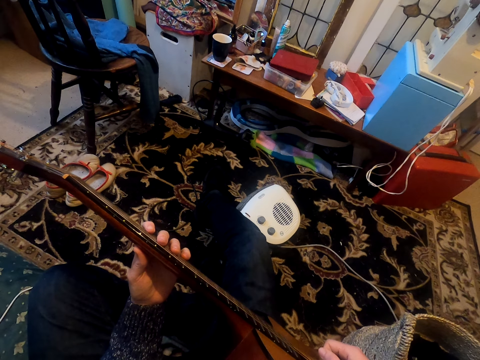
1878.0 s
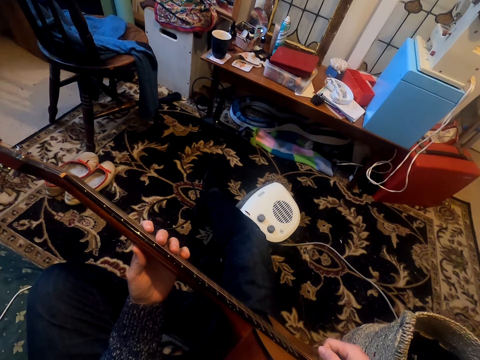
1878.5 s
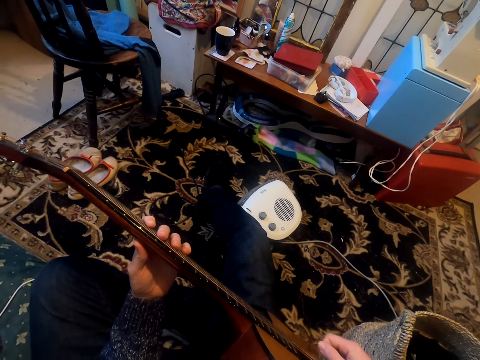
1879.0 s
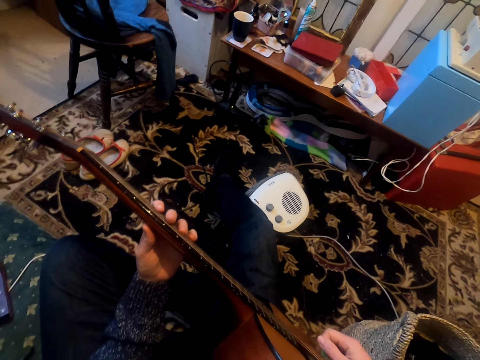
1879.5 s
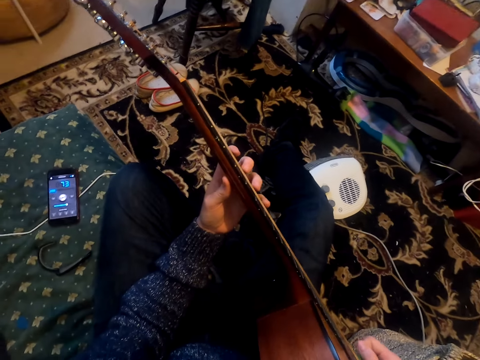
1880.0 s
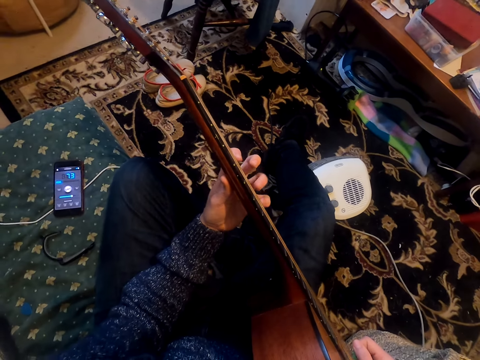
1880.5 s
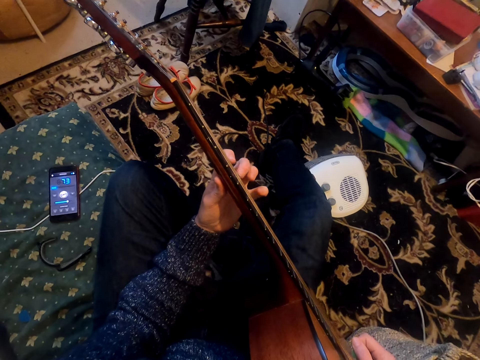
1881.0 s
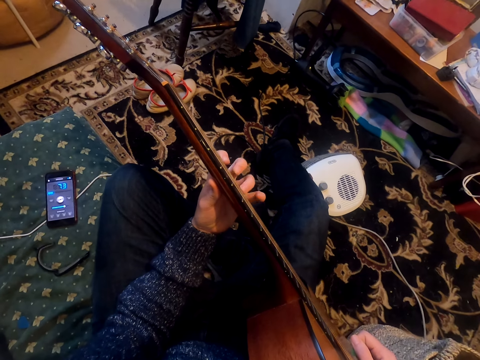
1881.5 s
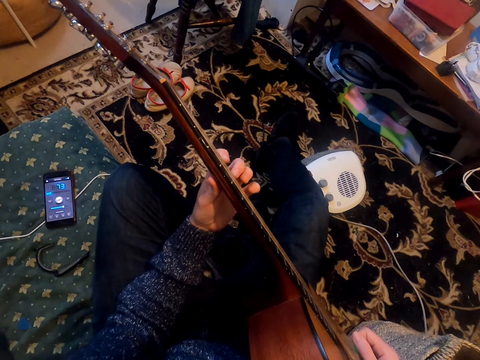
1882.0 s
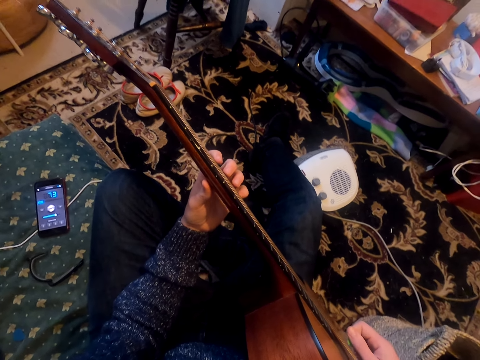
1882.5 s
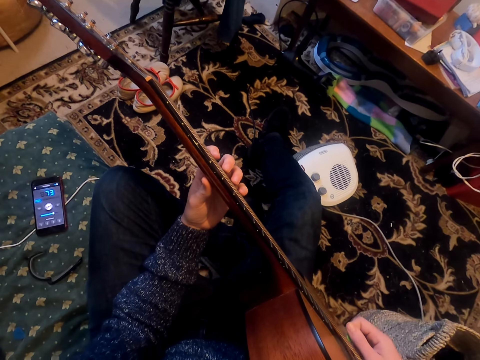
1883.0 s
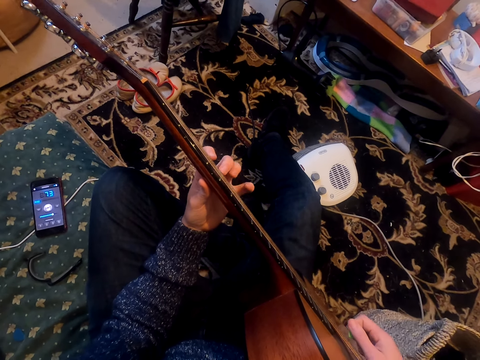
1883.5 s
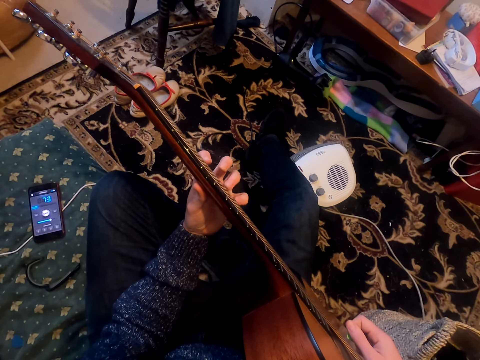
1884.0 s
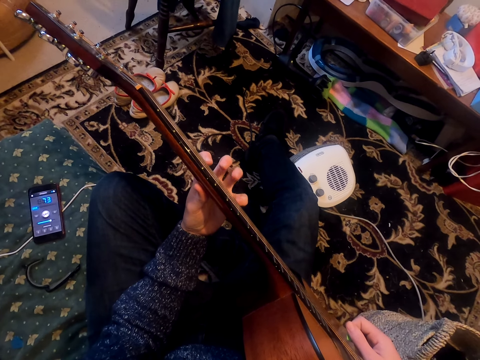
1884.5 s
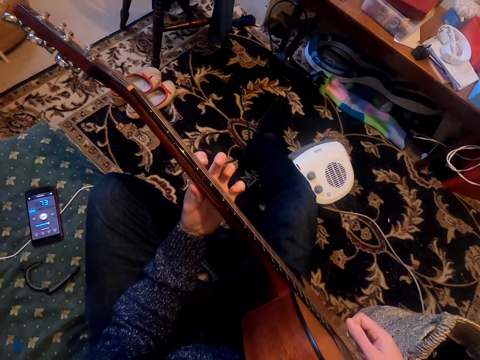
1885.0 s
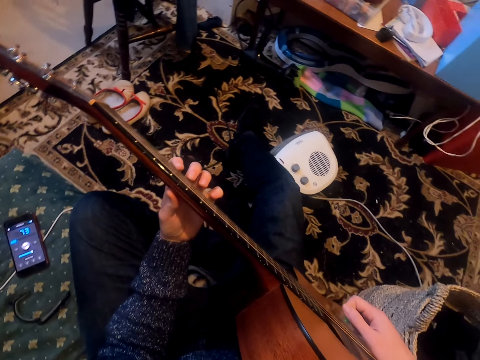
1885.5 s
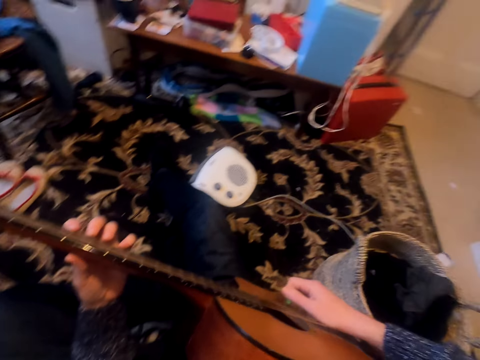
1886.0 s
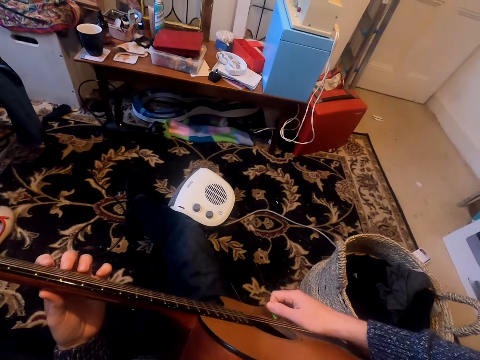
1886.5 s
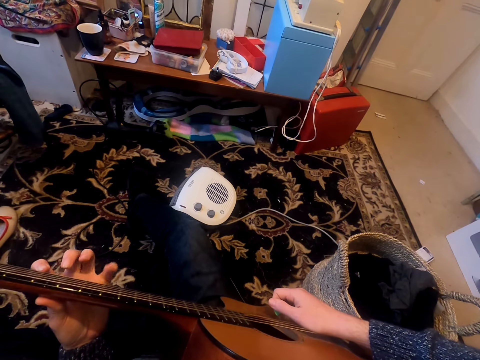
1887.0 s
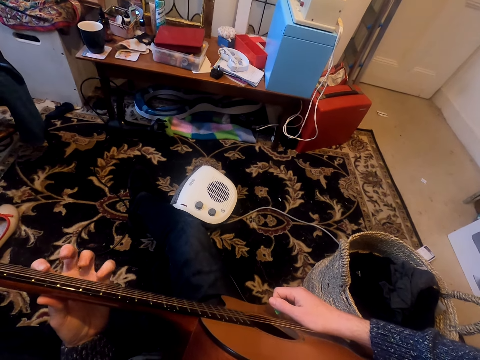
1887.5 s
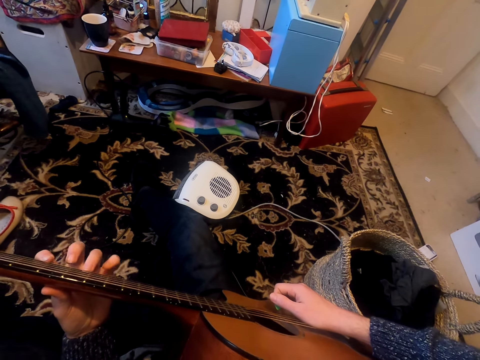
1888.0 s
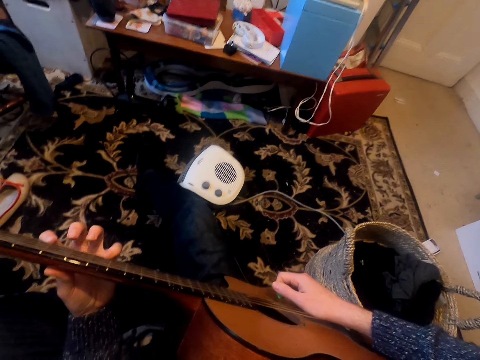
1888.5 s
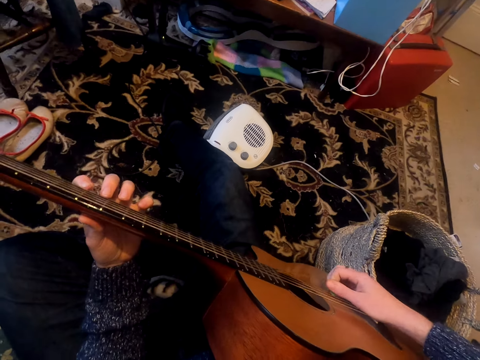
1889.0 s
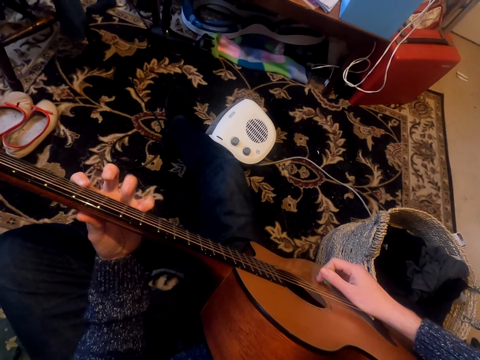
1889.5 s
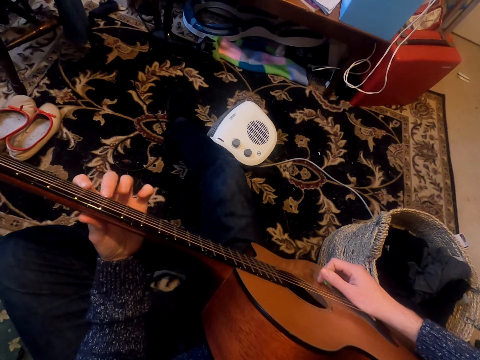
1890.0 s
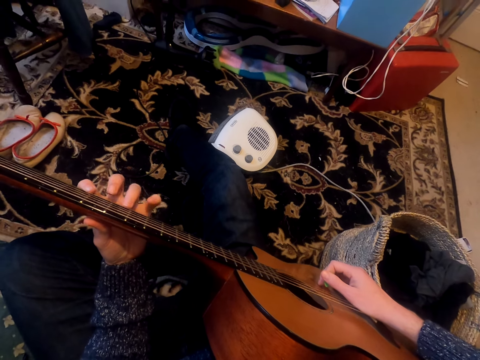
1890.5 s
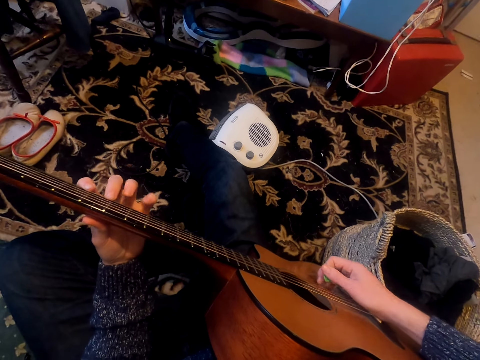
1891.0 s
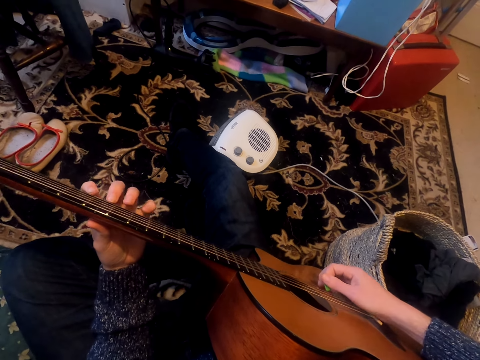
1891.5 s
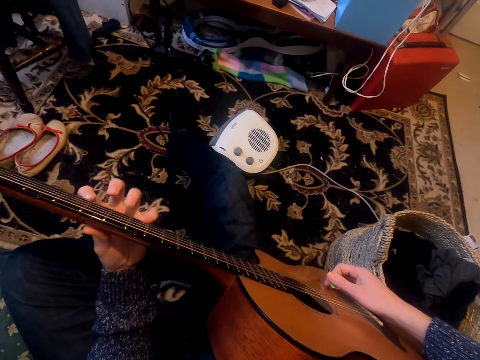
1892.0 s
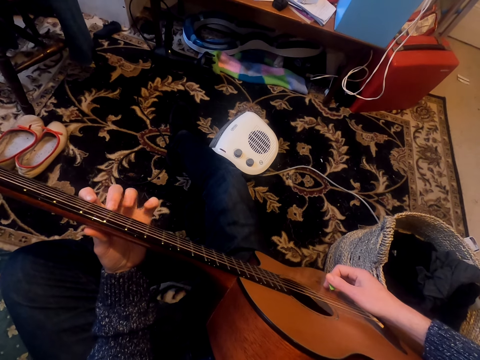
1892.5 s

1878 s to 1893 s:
The camera wearer looks at the phone. They hold the guitar.

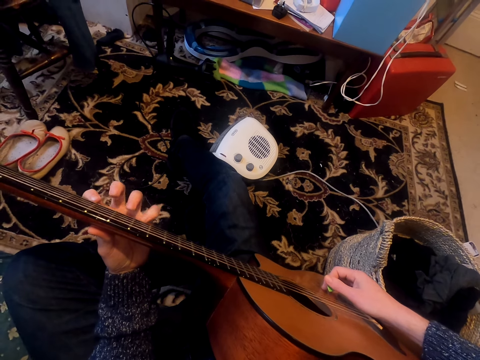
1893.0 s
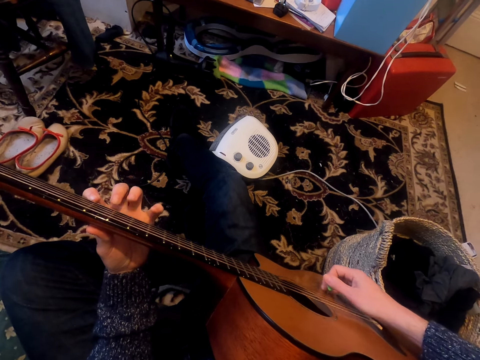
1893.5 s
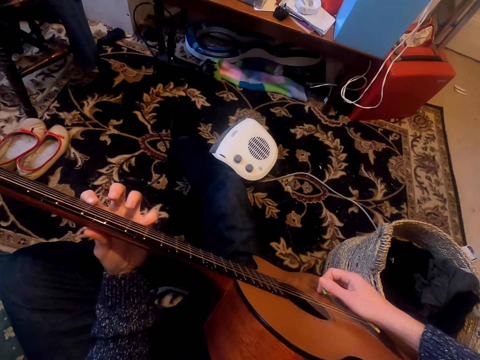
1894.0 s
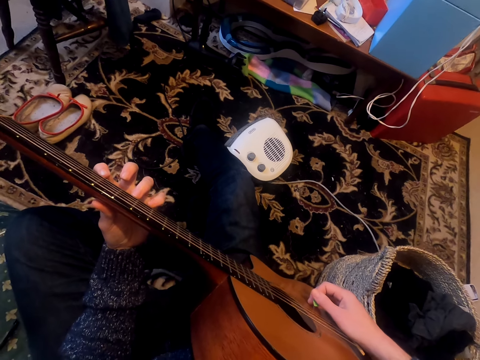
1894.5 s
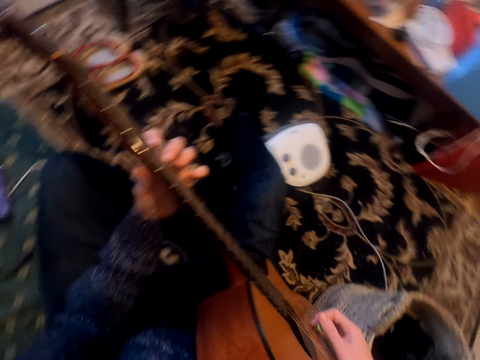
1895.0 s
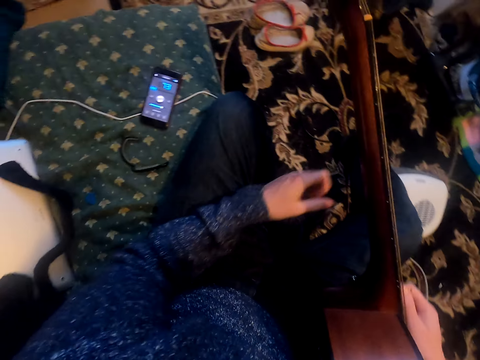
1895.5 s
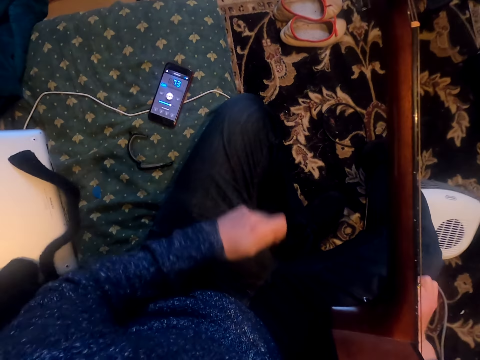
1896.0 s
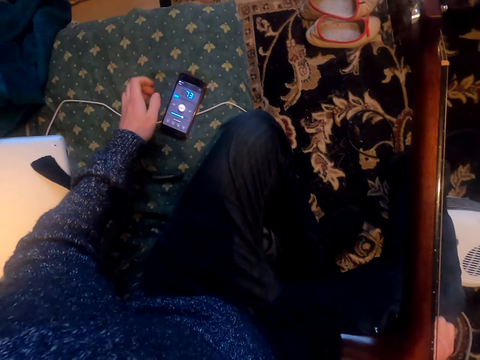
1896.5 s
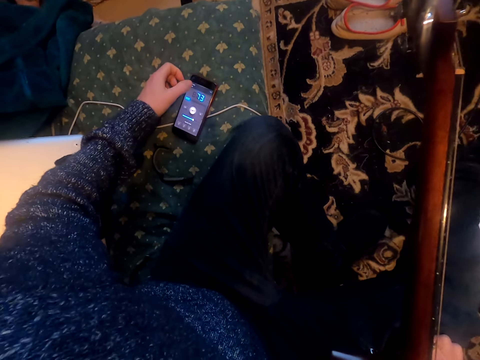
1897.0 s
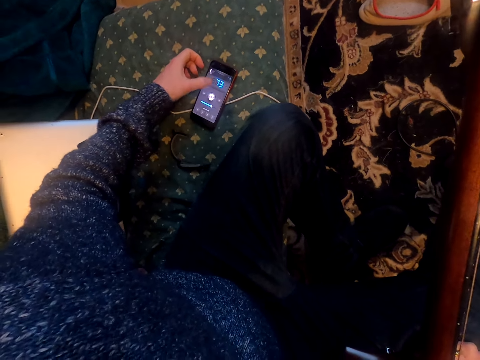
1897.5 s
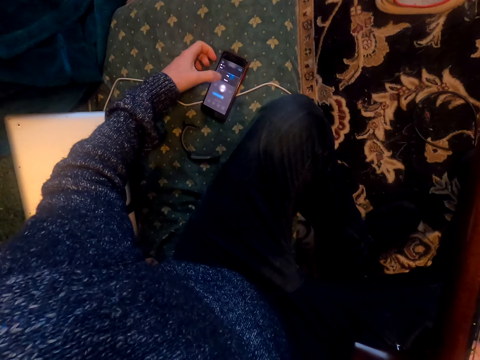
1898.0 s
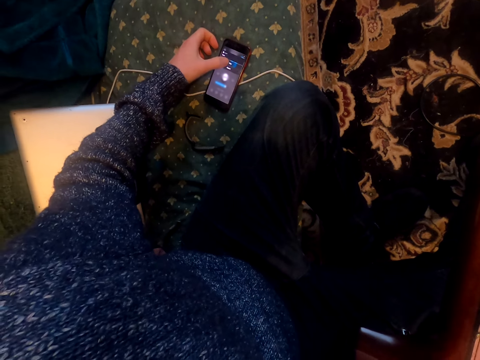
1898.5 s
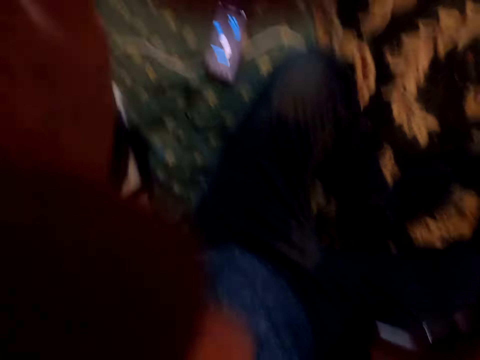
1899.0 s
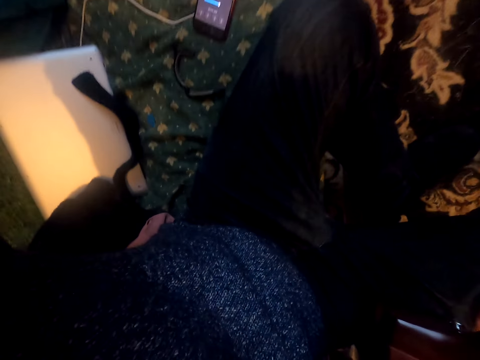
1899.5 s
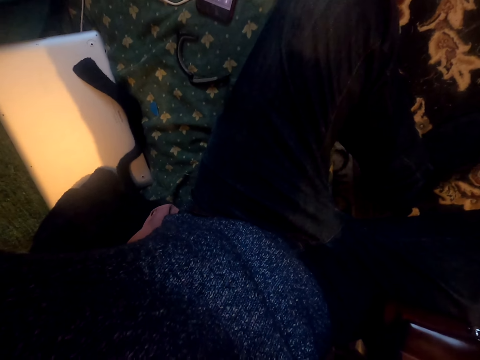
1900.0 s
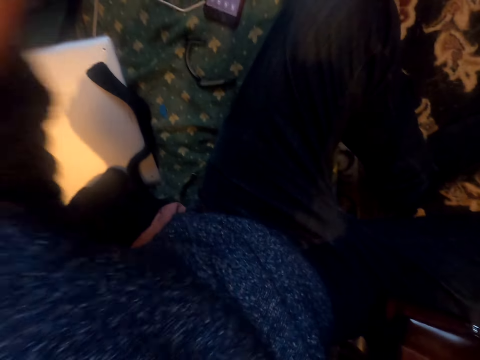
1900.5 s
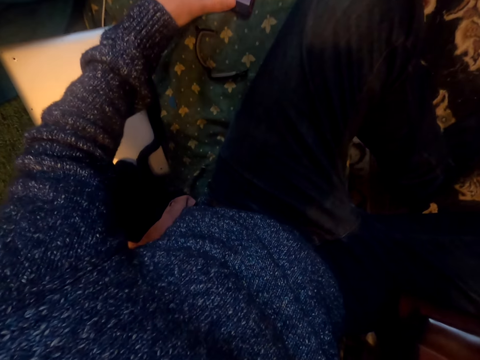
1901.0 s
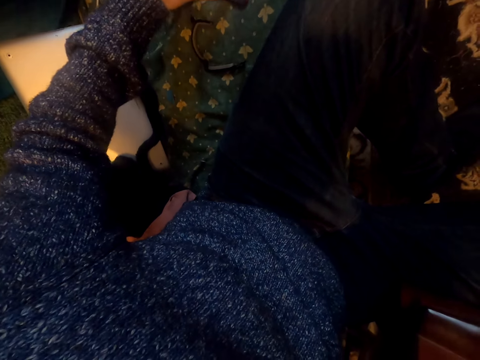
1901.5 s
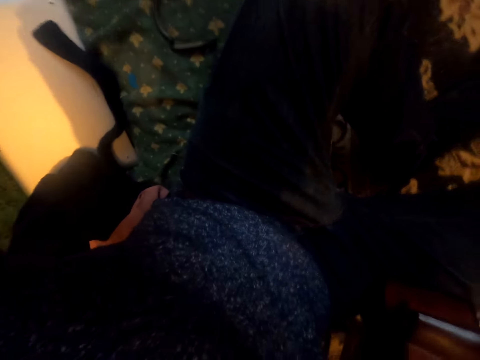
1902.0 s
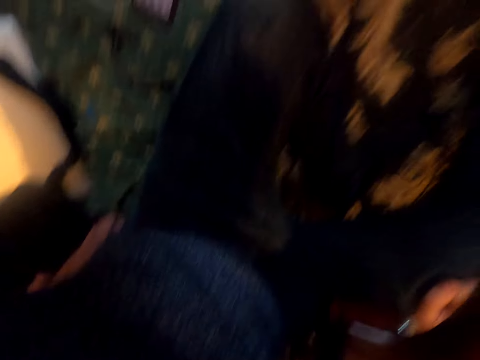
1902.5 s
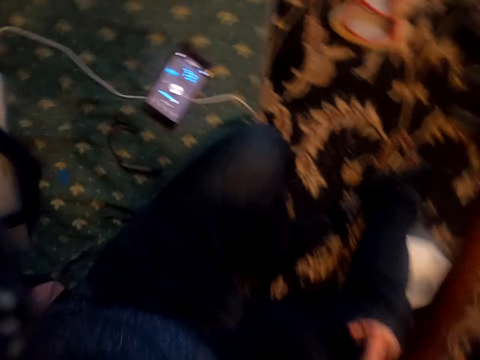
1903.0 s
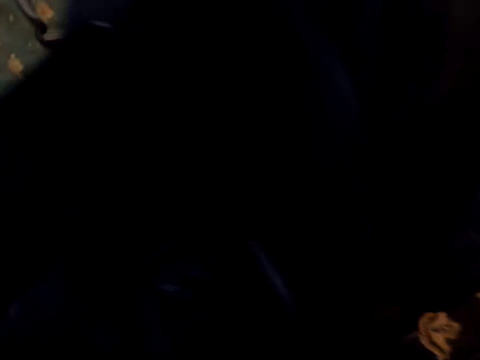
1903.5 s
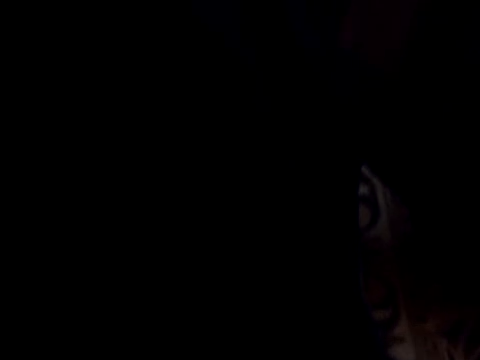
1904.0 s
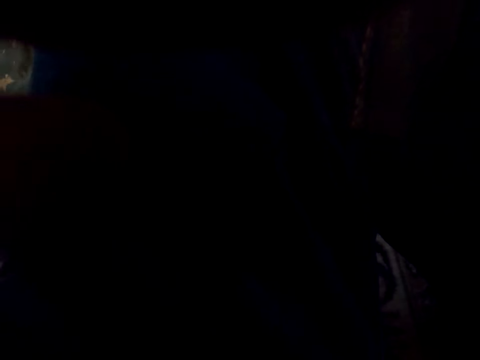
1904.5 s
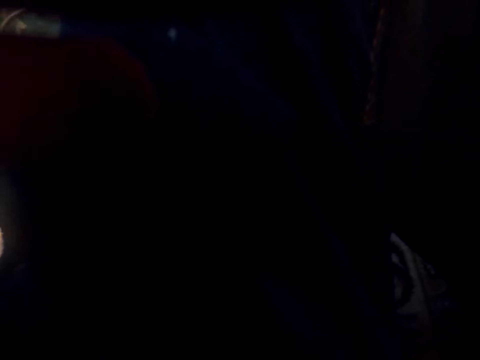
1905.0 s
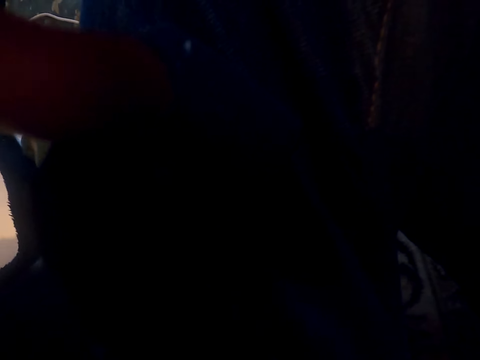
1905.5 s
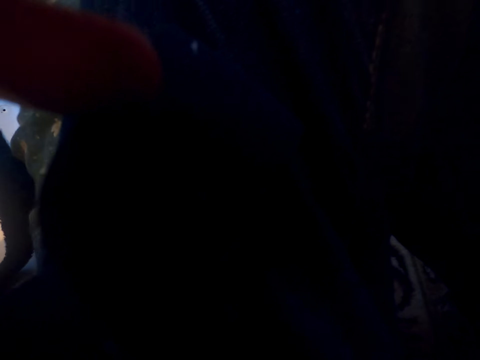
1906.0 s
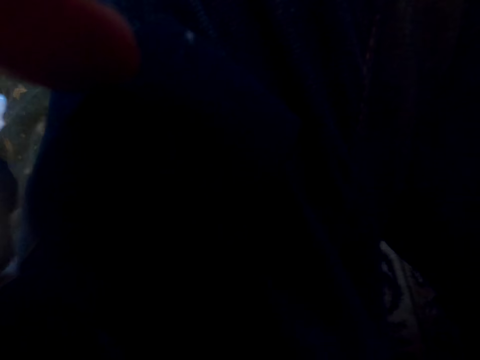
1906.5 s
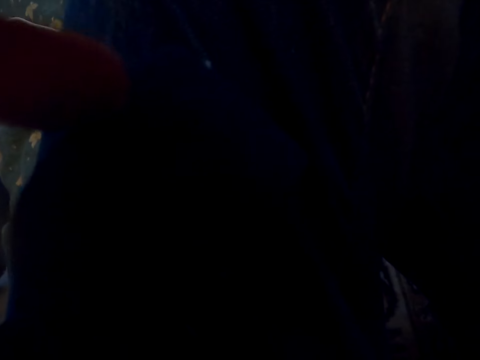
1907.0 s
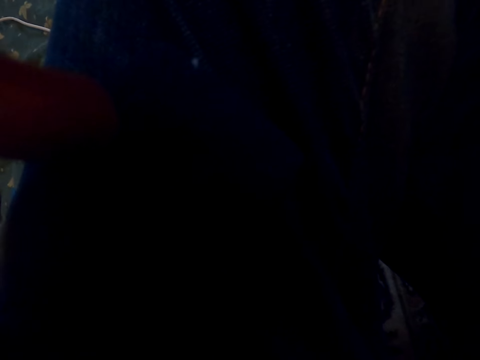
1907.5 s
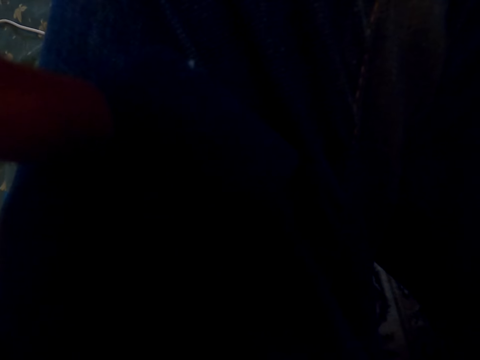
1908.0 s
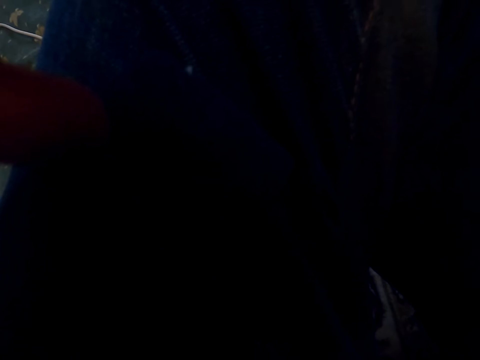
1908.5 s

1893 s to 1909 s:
The camera wearer operates on the phone. They adjust a camera.
